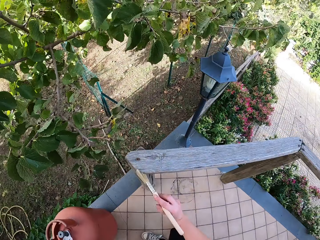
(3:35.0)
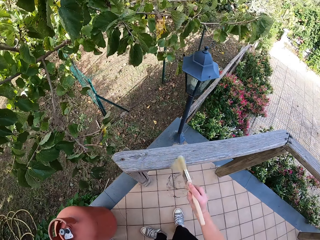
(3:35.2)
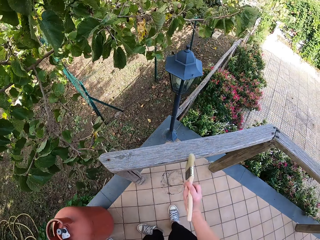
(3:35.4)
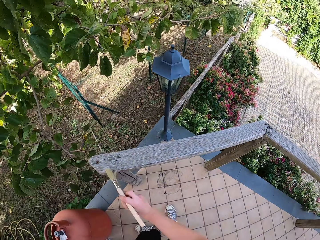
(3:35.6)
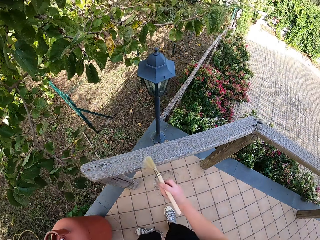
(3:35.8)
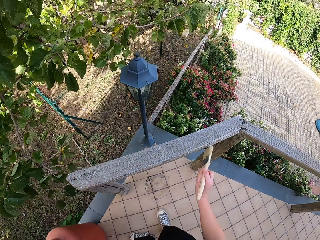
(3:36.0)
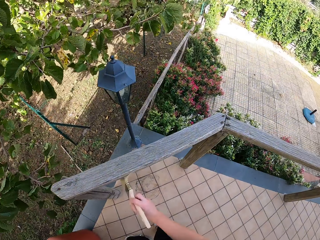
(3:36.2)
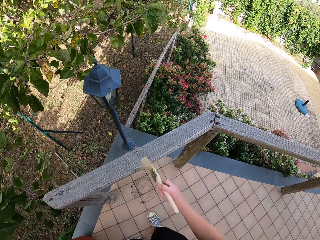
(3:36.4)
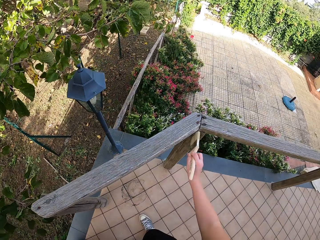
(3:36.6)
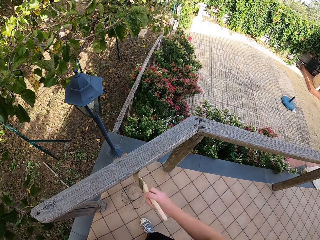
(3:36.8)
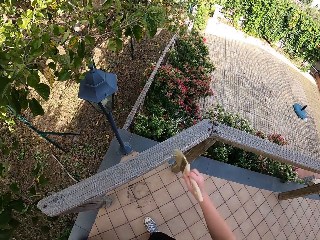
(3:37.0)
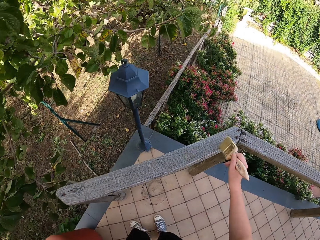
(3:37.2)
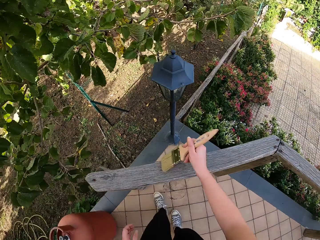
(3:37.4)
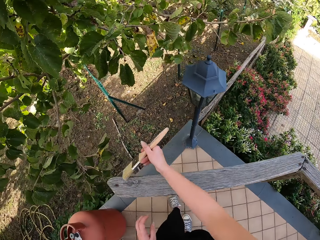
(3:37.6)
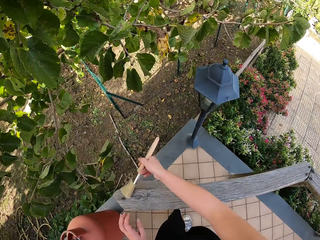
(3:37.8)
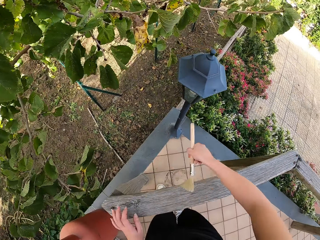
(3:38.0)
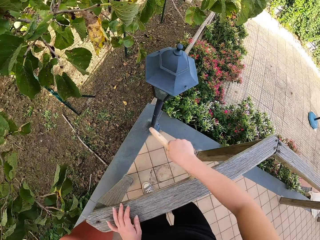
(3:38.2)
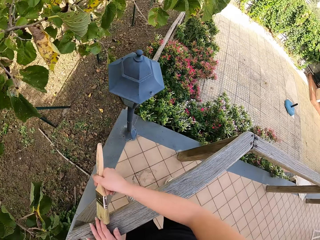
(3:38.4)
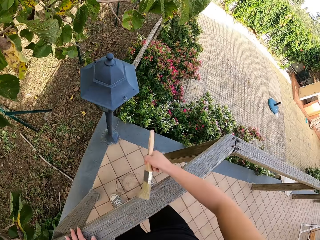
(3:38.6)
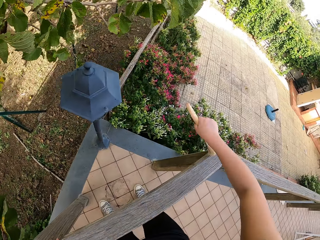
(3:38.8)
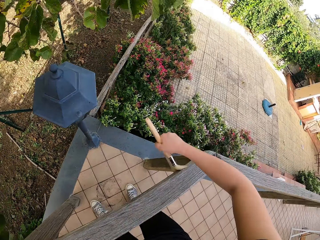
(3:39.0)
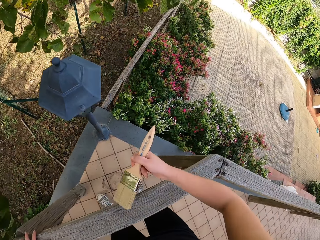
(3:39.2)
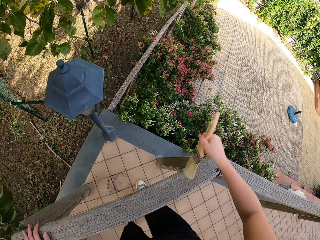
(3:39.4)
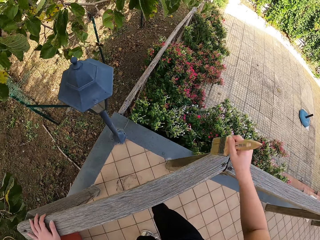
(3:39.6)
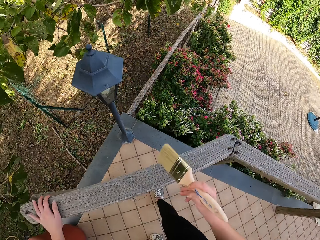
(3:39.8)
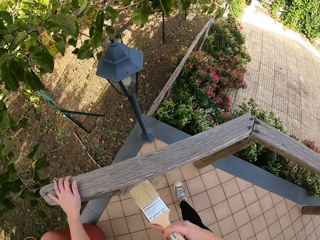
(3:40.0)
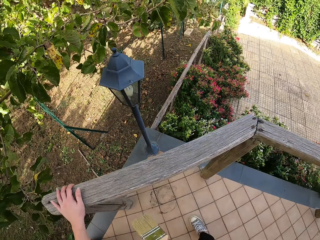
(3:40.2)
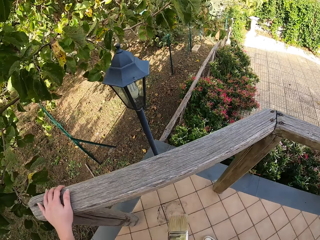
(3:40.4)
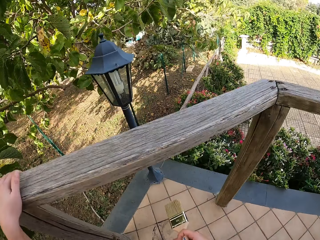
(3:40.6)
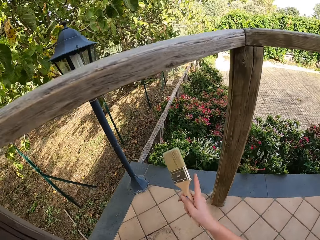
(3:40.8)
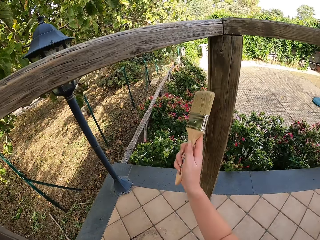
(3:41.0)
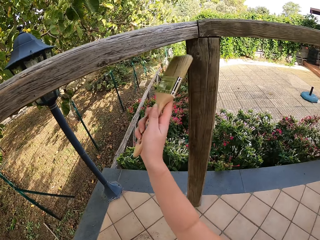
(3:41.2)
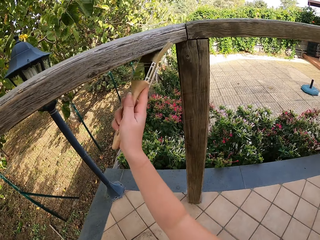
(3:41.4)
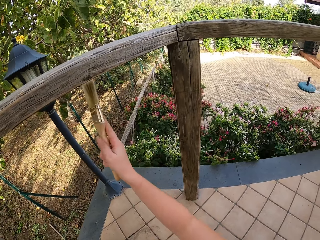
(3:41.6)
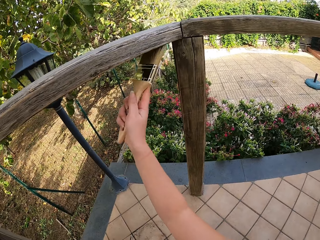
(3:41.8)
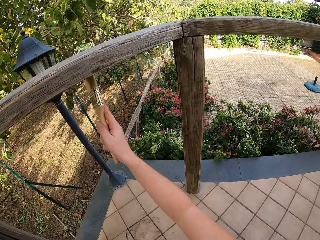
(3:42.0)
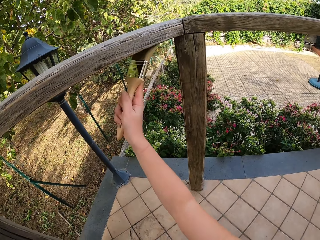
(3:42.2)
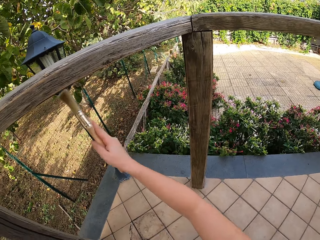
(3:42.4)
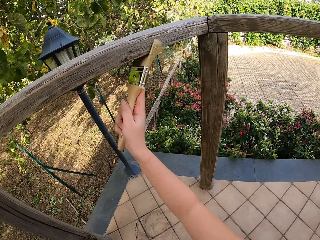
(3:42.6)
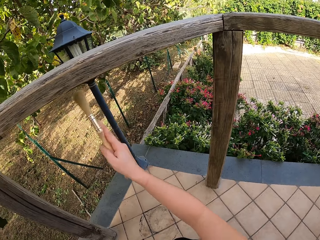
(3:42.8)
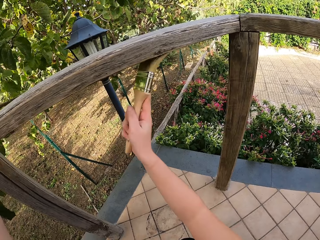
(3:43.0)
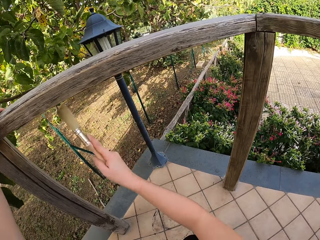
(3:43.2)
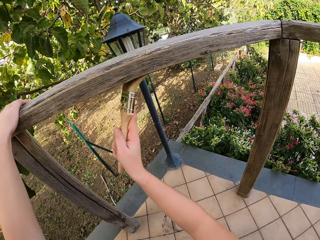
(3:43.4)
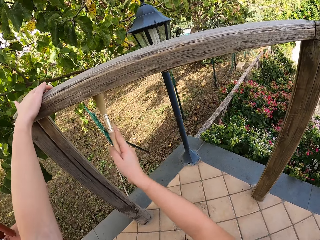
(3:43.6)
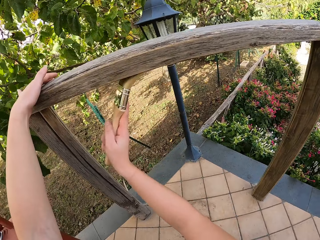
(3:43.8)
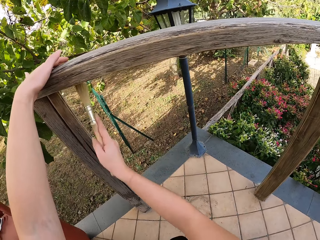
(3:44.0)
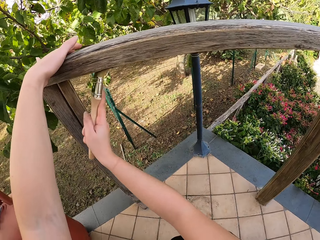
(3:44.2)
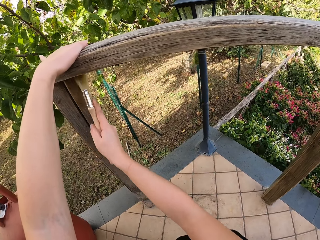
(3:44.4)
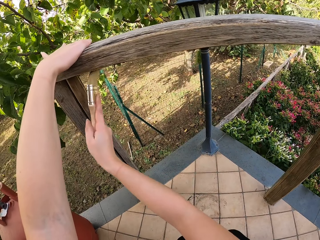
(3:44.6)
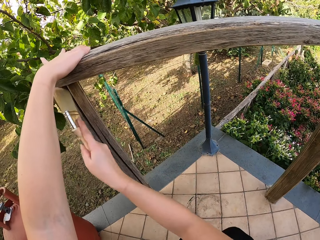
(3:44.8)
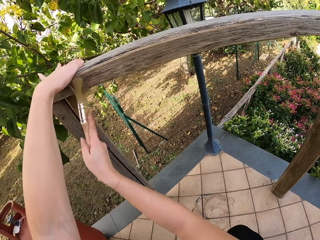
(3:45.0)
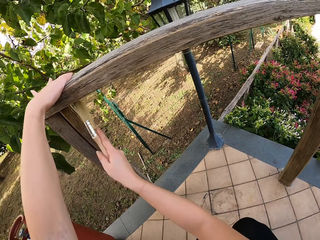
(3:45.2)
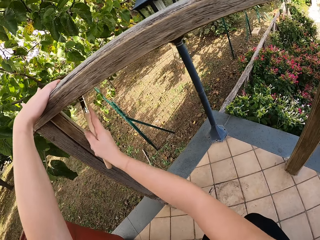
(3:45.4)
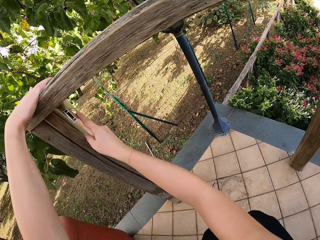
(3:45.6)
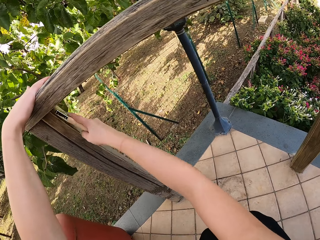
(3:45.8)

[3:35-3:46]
The camera wearer moves the paint brush up to the top of the fence. She continues to scrub the fence. She places her left hand on the wooden hand rail. She makes a step forward closer to the fence. She stops brushing the wooden hand rail with the brush. She leans forward, squats, and continues to scrub underneath the fence.

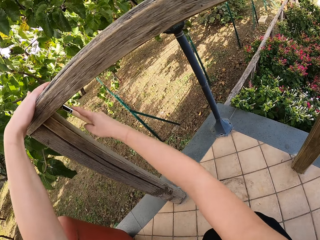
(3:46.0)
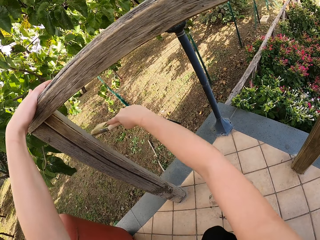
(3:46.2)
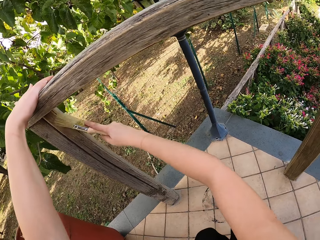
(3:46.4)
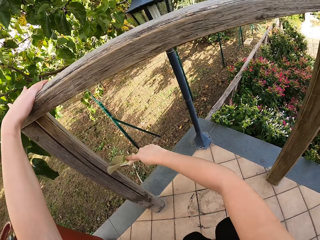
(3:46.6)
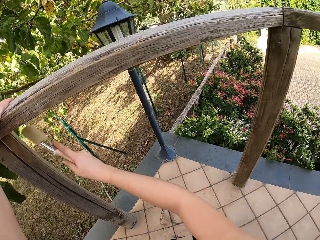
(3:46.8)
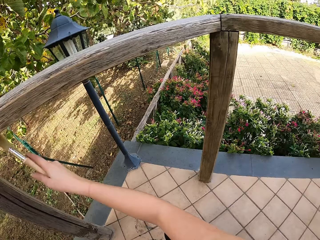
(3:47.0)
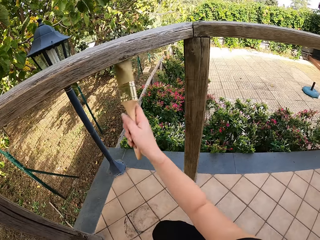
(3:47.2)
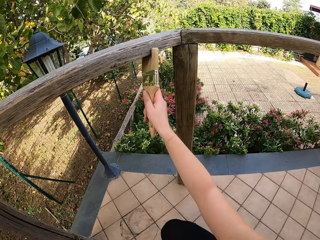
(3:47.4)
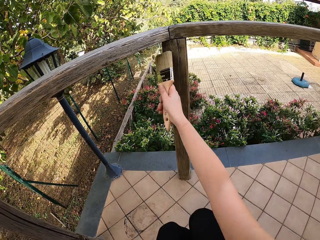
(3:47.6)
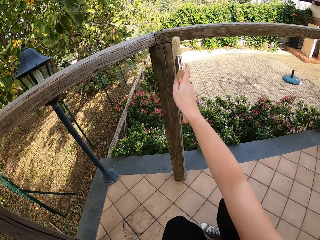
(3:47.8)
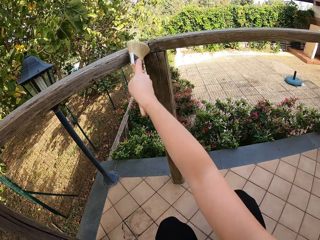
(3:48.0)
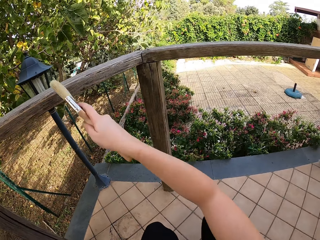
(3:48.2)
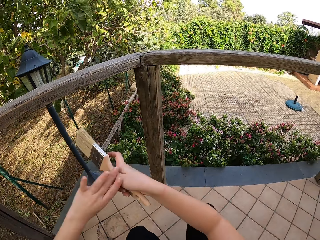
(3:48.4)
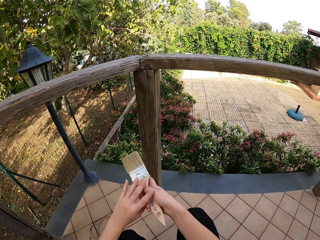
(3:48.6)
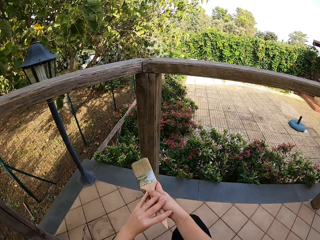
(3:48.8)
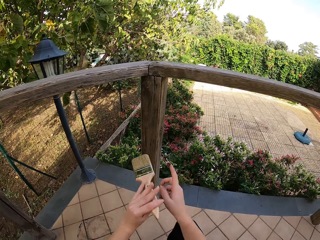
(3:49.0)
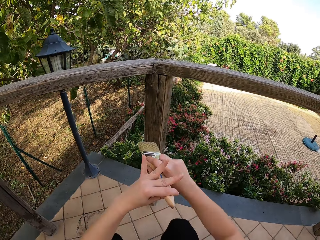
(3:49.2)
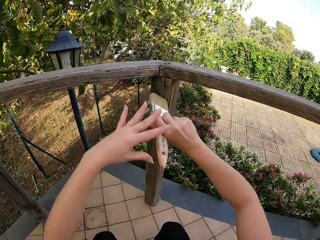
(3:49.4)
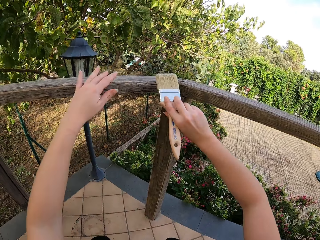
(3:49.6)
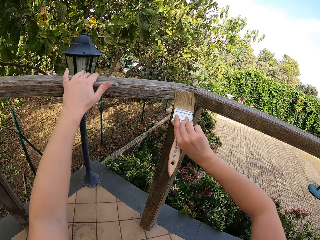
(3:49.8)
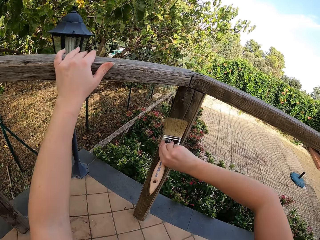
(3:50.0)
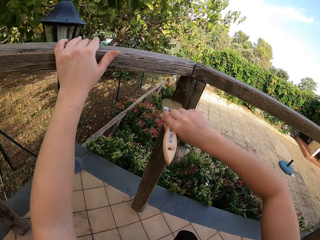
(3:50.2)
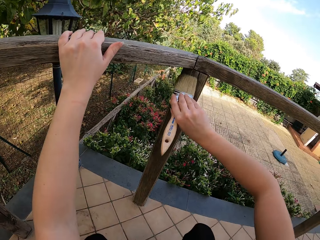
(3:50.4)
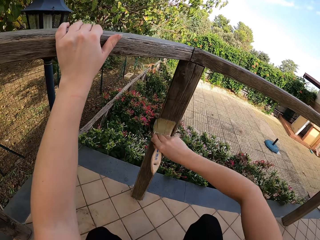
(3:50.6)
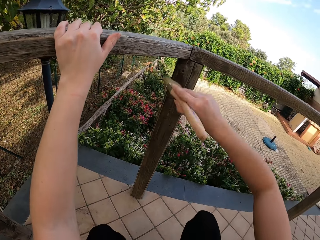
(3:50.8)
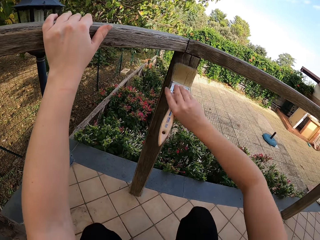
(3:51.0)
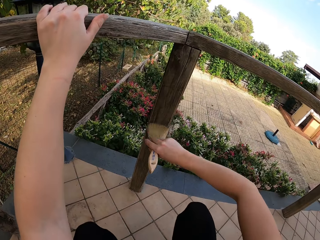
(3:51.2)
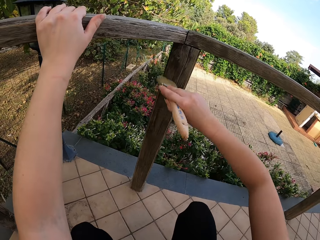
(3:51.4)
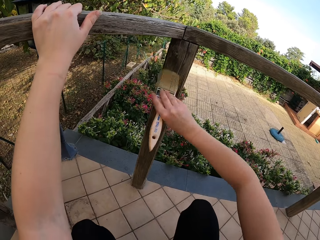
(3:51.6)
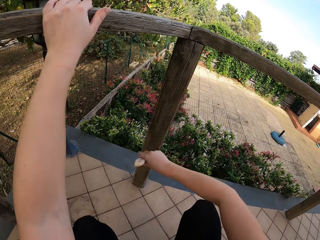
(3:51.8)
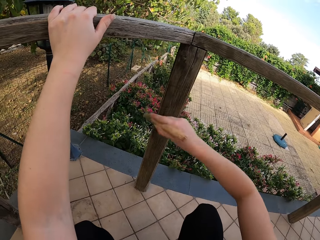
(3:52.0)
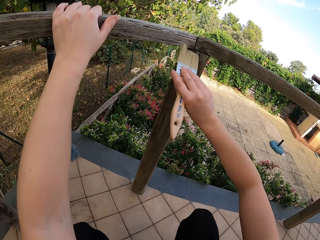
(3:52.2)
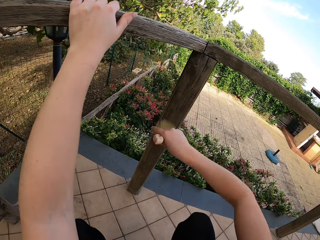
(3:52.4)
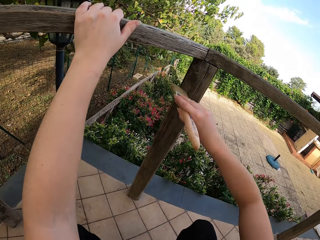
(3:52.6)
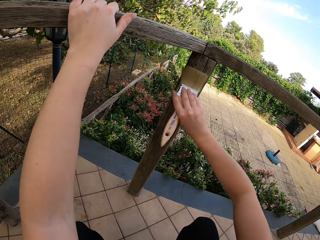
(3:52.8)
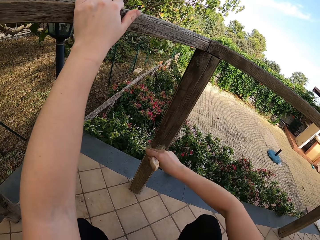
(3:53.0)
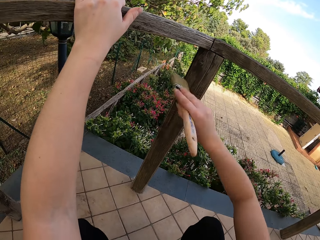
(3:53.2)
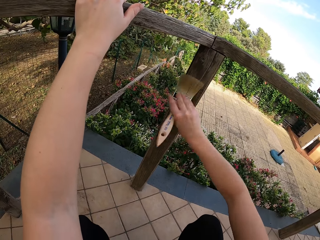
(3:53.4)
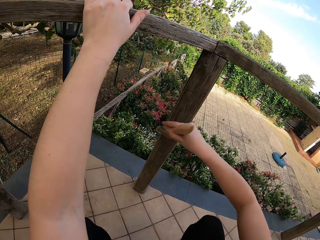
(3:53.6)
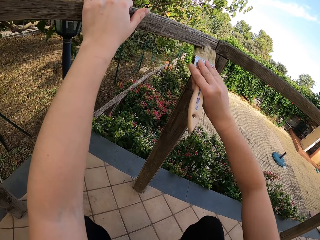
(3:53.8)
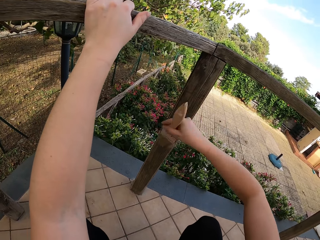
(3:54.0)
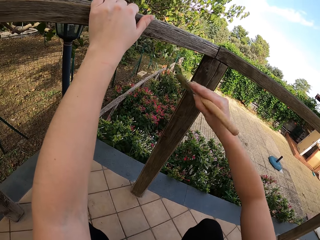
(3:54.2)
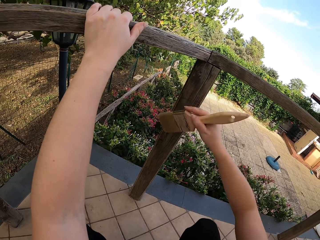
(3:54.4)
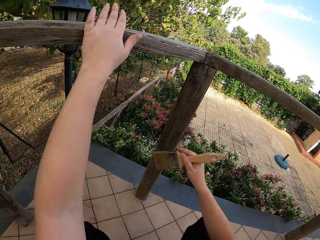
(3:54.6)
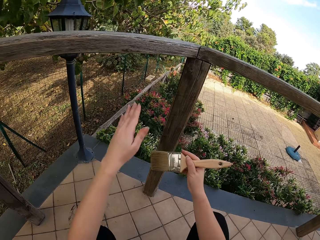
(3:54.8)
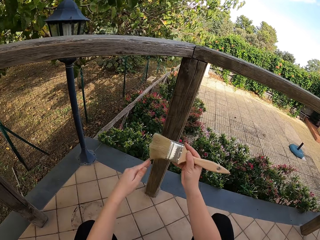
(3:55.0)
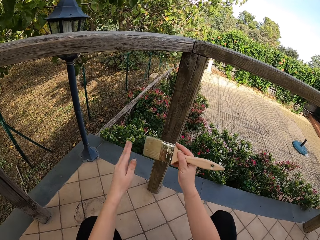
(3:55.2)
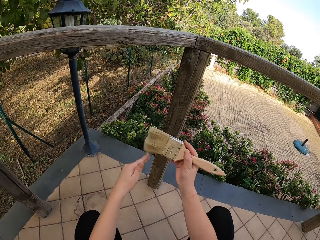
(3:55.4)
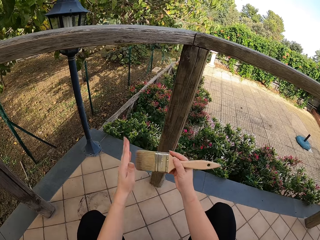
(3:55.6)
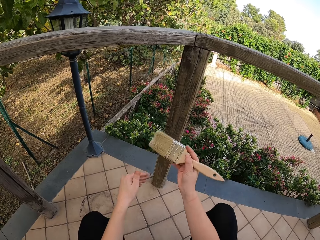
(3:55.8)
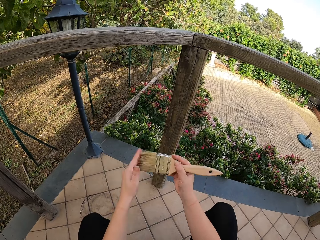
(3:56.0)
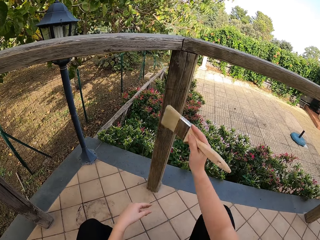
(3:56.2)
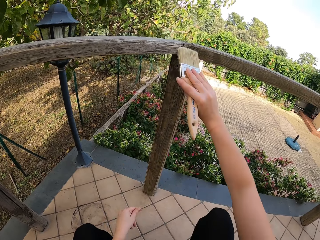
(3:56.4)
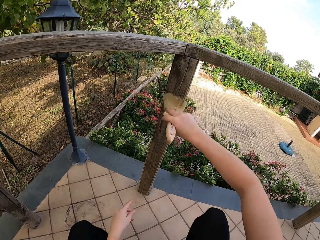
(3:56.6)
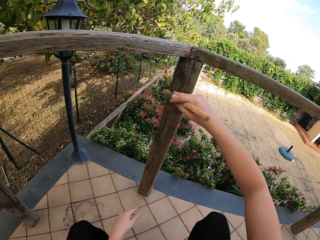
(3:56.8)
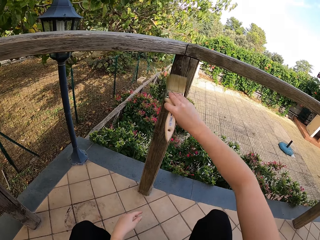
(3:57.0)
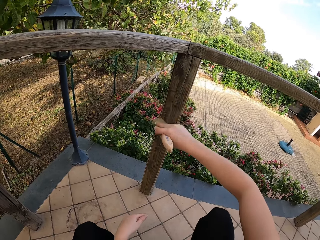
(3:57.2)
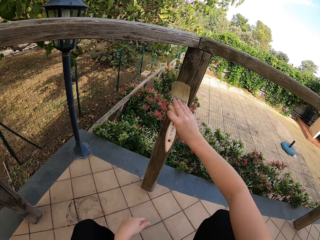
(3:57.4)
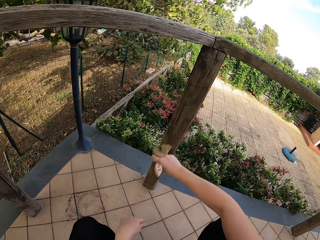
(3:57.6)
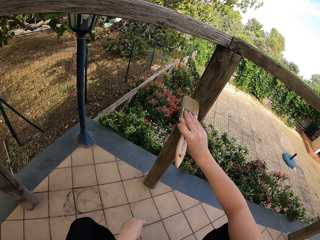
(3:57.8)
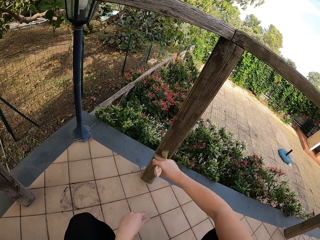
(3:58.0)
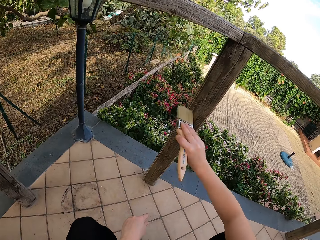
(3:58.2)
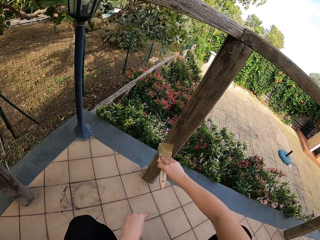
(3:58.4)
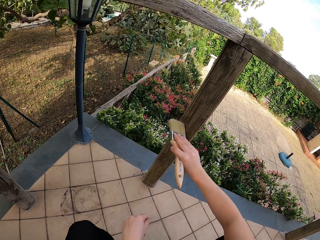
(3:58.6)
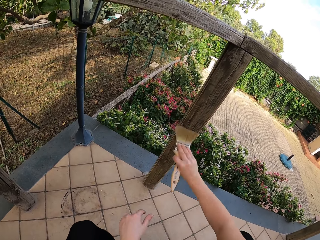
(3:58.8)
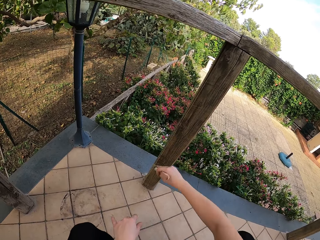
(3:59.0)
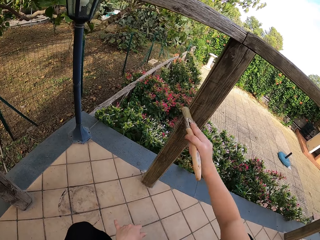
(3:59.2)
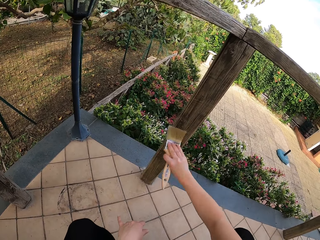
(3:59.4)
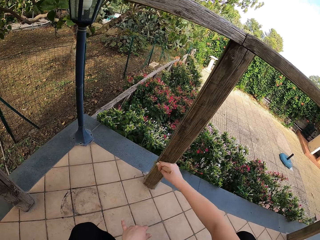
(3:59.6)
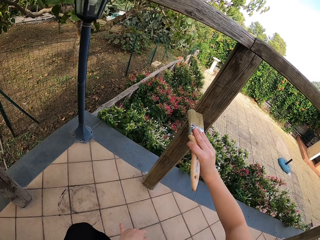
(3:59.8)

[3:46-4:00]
The camera wearer takes away the paint brush from the fence. She moves her left hand to hold the paint brush. She takes her left hand off the paint brush. She puts her left hand back on the fence. She continues to scrub the fence. She takes off her left hand from the fence. She wipes the paint brush's bristles with her left hand. She continues to scrub the fence with her right hand.
